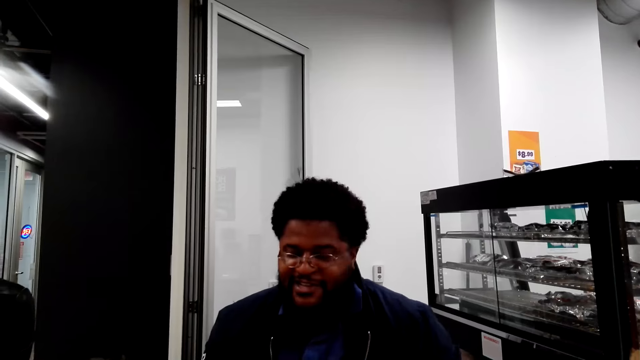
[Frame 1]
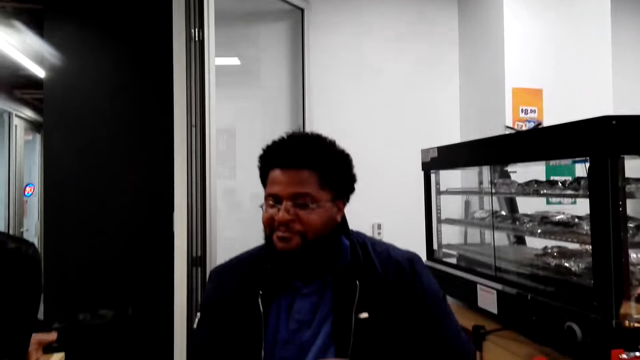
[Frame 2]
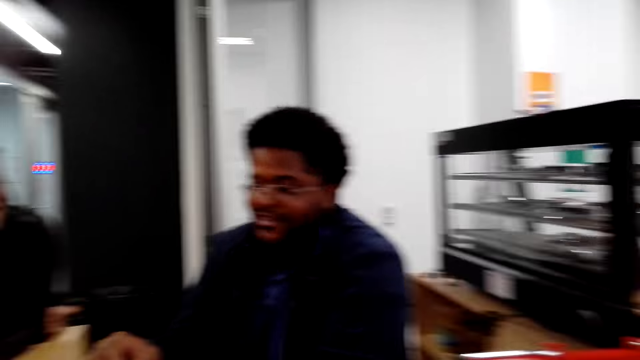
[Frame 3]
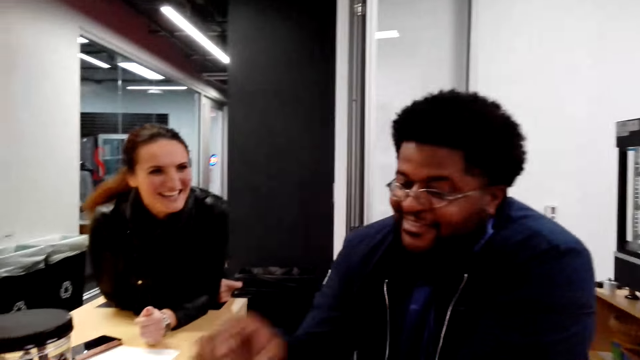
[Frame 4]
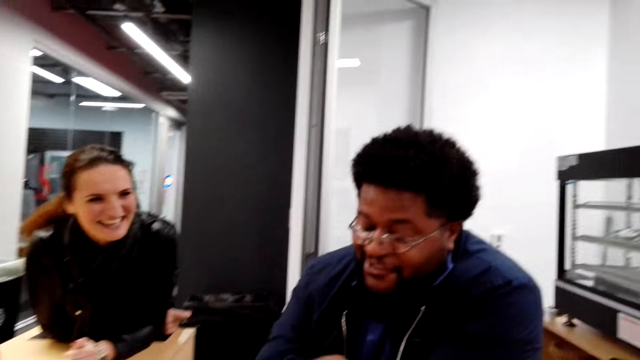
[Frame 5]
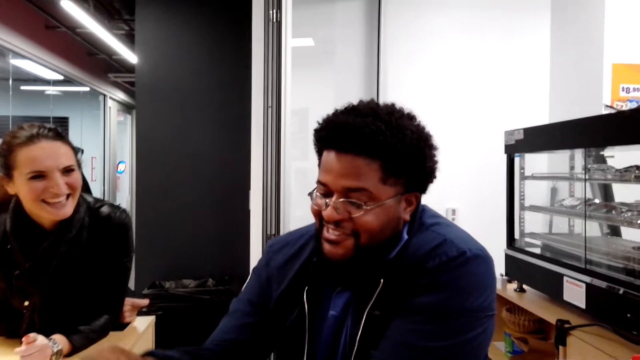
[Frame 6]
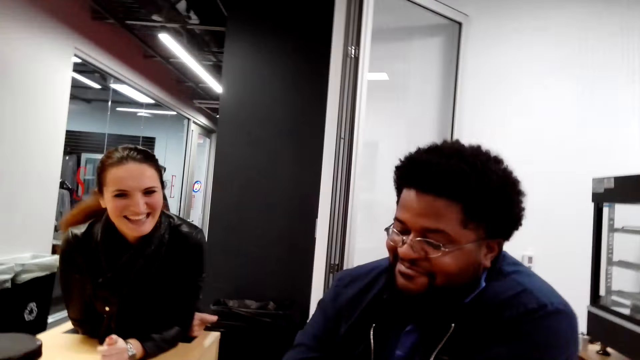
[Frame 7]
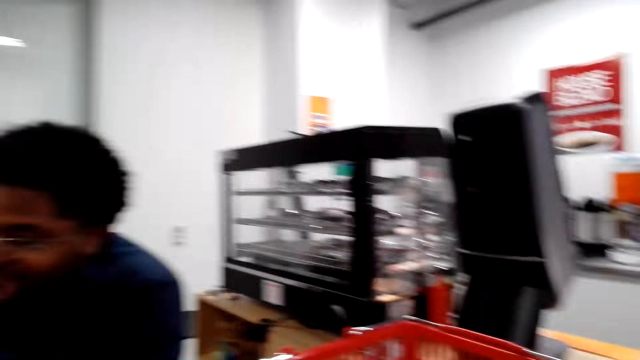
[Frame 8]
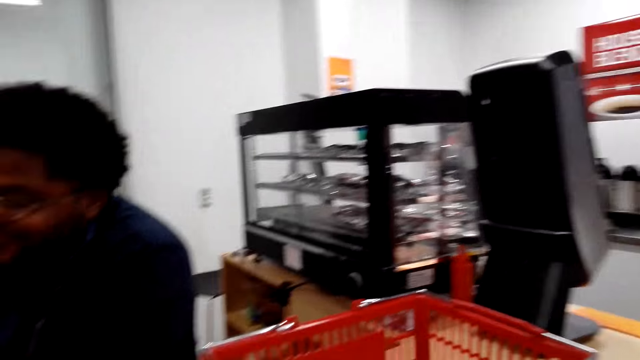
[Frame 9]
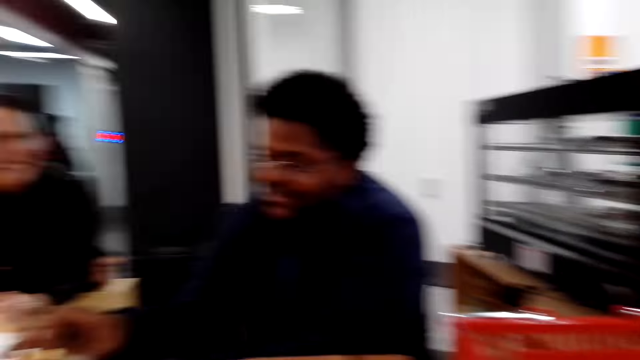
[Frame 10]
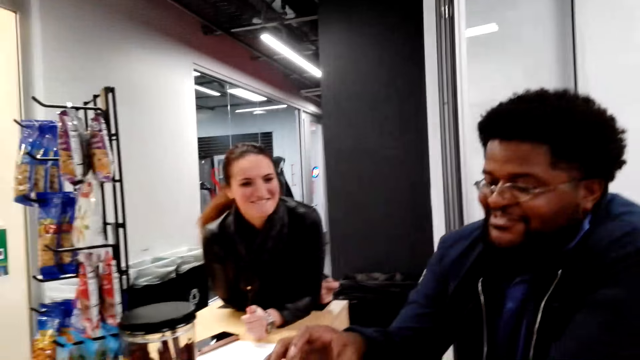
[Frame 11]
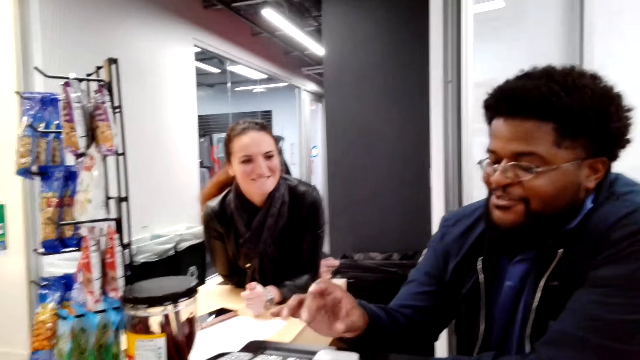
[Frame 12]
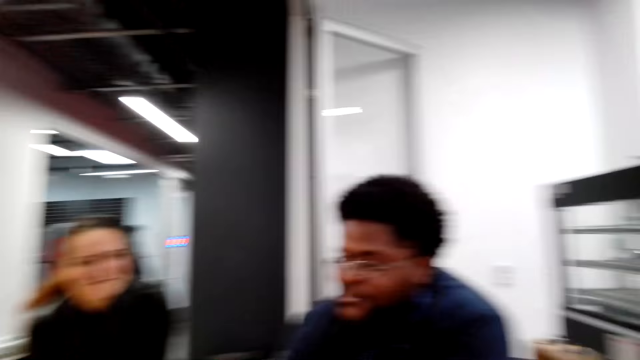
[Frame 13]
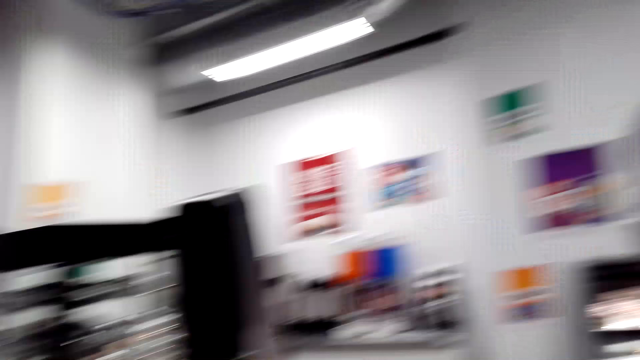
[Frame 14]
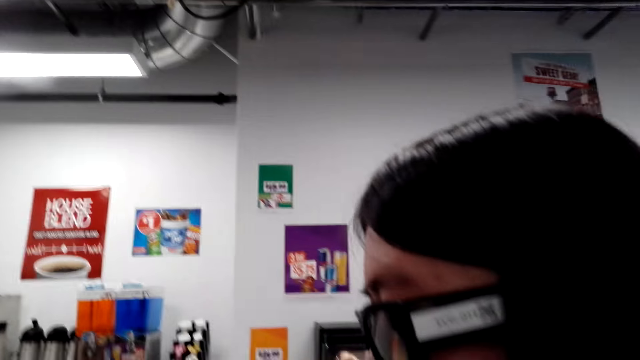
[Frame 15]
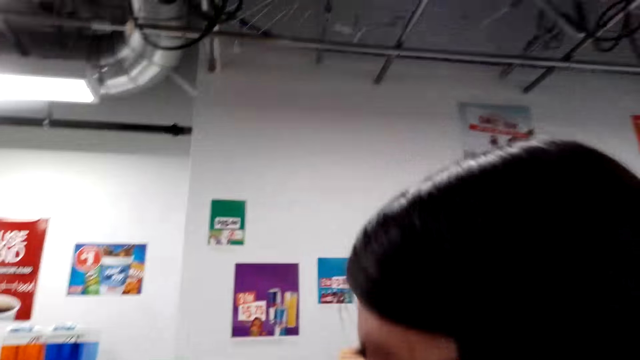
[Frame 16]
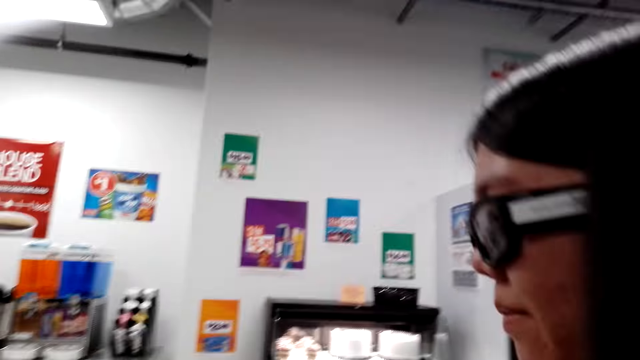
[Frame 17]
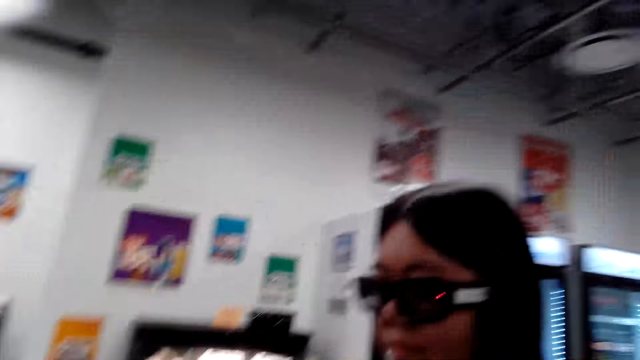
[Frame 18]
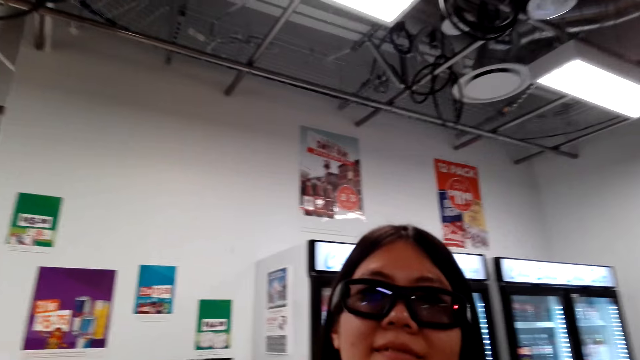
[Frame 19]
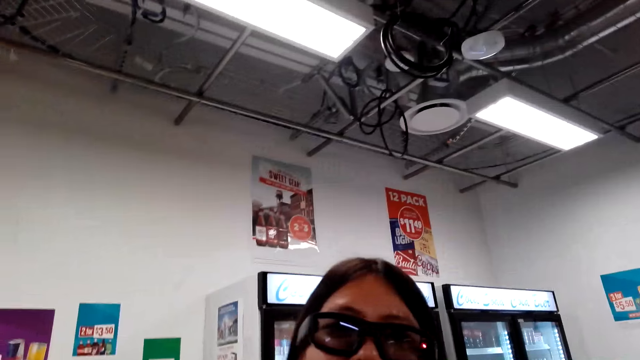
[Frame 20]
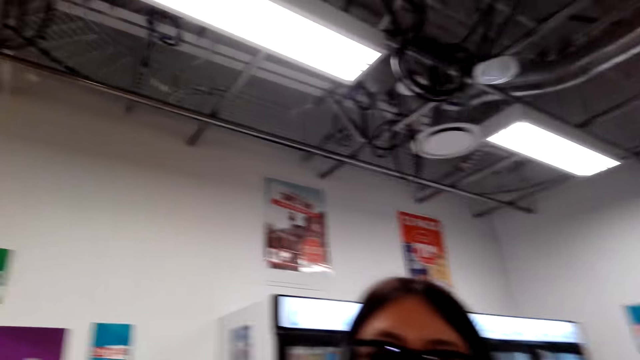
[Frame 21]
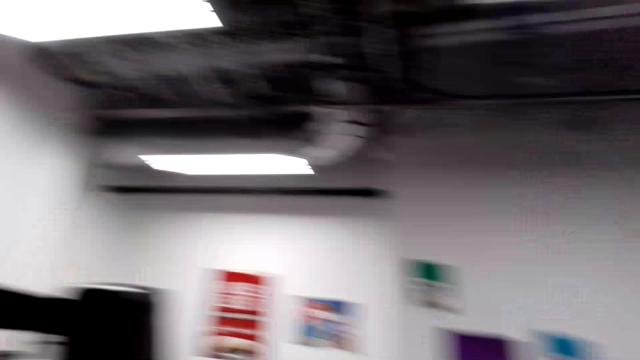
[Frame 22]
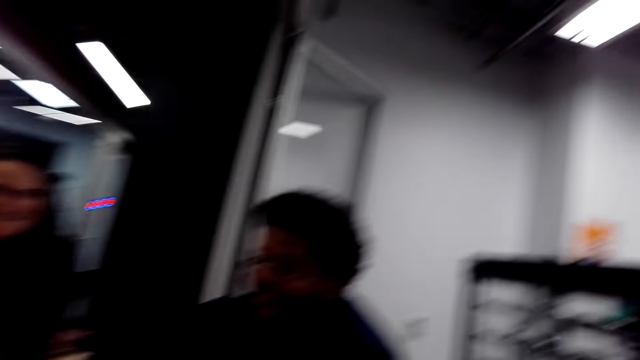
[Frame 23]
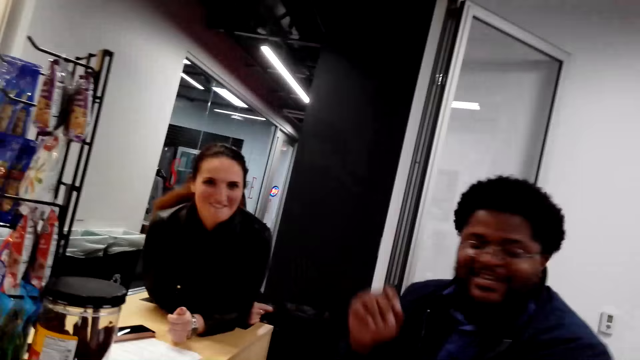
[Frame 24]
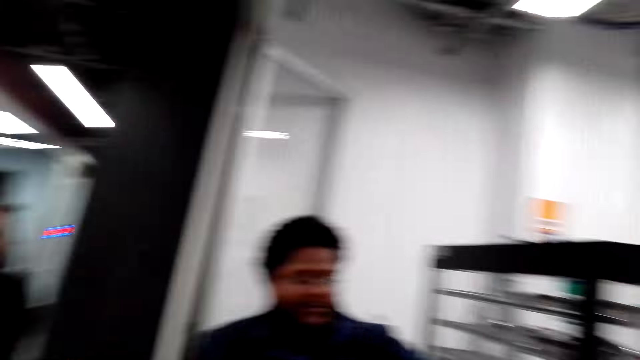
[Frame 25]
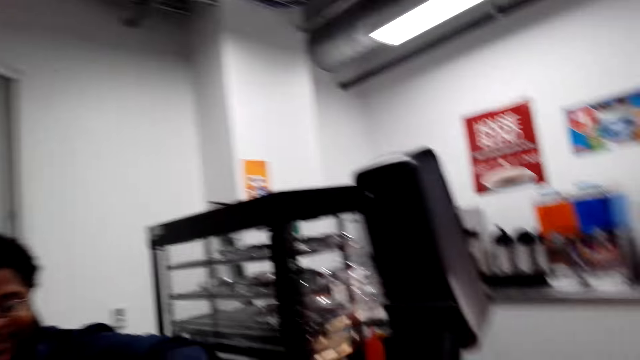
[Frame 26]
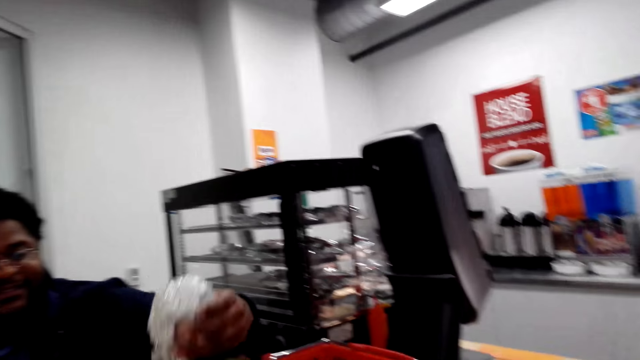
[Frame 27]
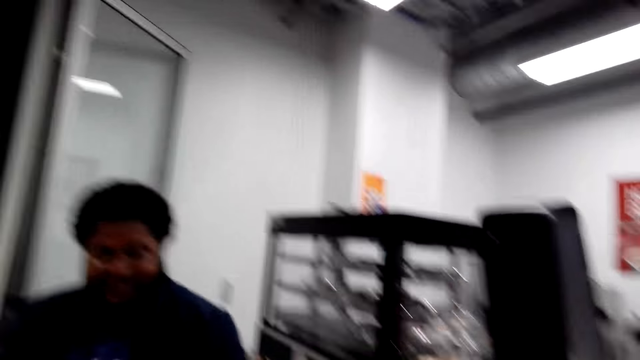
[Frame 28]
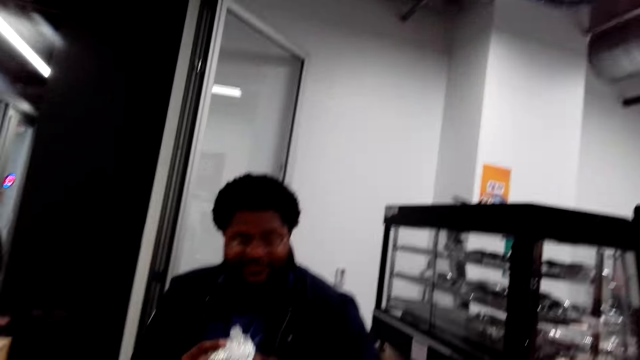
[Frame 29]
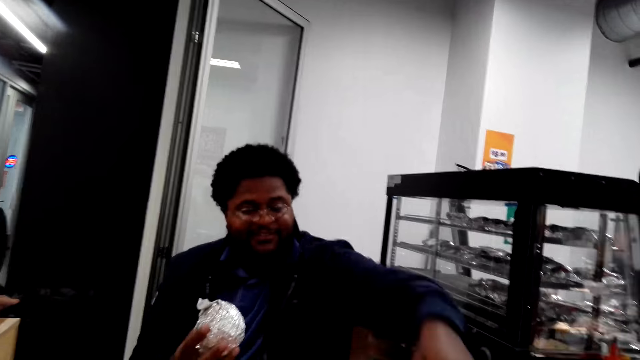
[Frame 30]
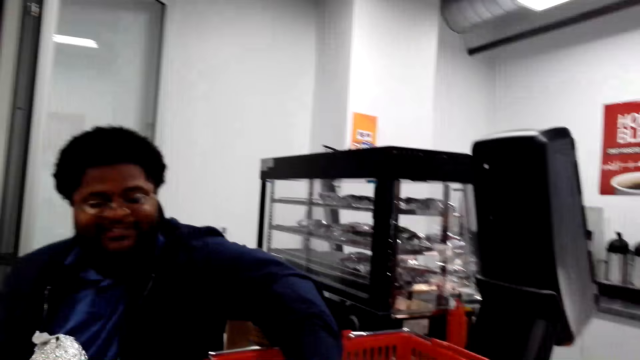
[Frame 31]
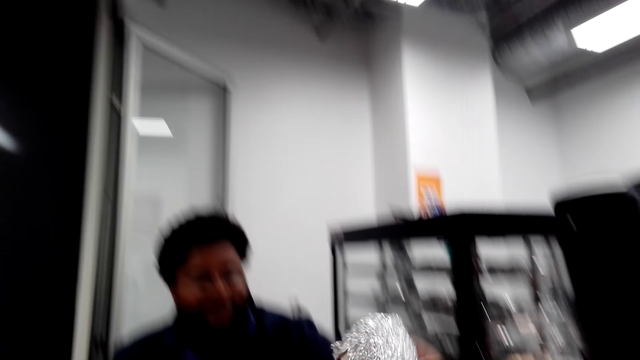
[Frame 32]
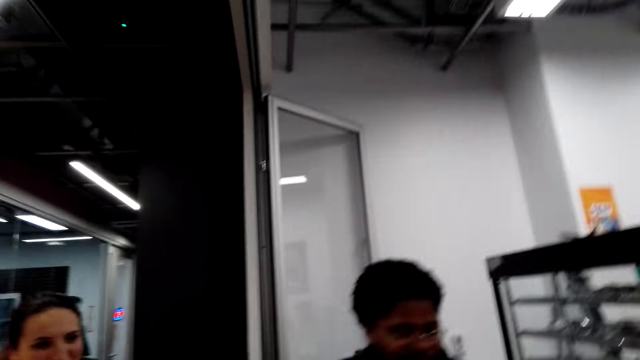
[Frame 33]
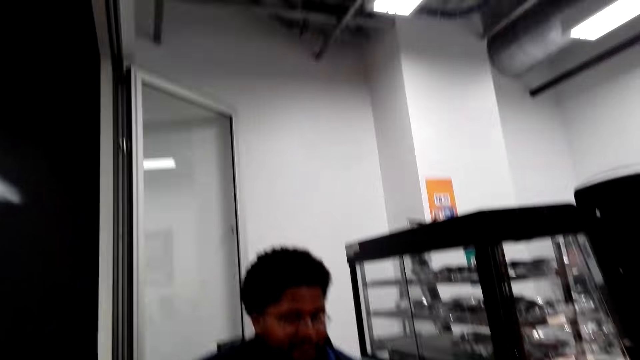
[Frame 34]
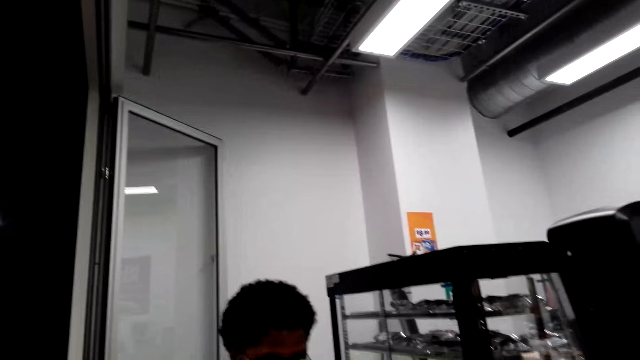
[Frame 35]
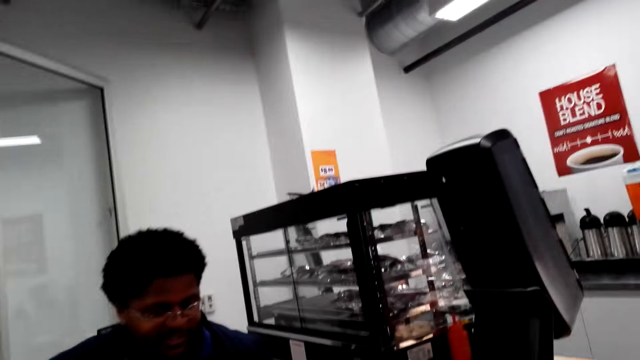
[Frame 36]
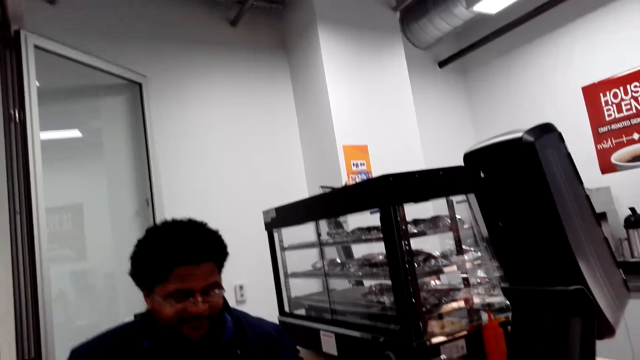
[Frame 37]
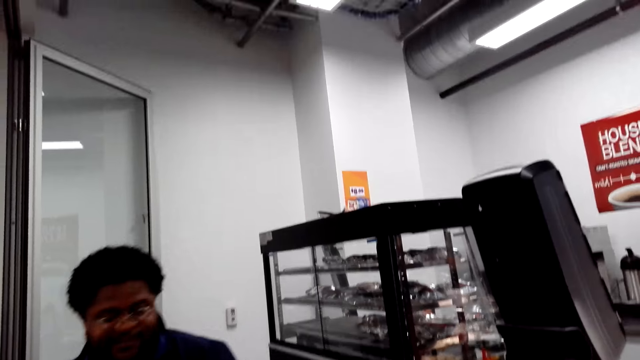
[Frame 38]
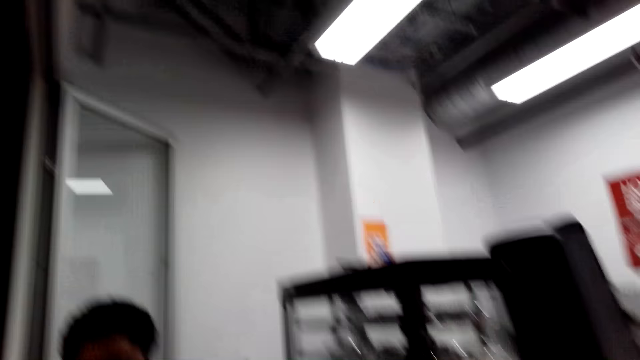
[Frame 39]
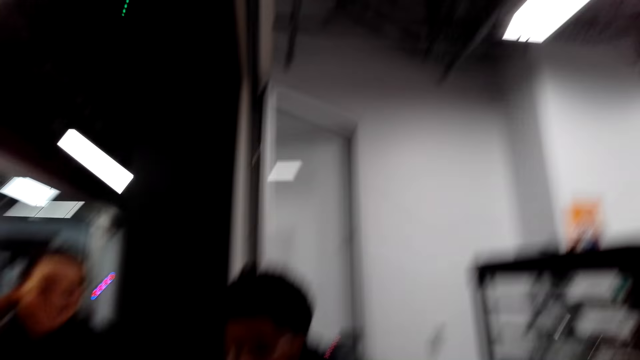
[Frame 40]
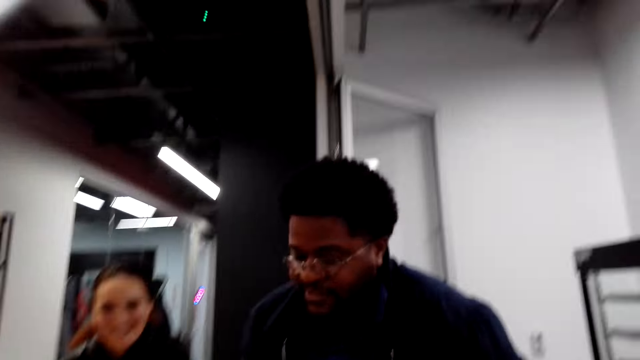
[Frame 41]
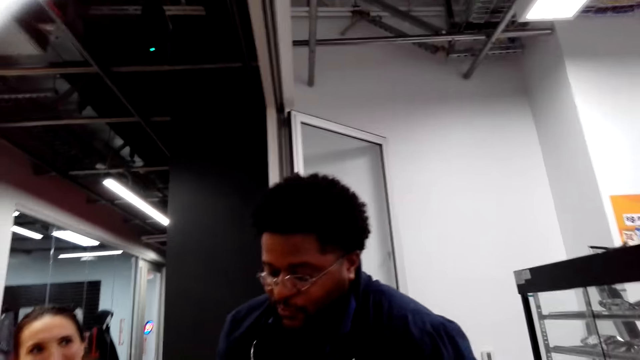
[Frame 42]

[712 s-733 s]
The cashier converses with the camera wearer, a woman and another woman. The camera wearer speaks to the cashier. They look at the cashier. The cashier speaks to the camera wearer. The camera wearer looks at a woman and speaks to the woman. They look around. The woman looks at the camera wearer. The cashier speaks to the camera wearer. The camera wearer looks at the cashier. The cashier speaks to the camera wearer and picks a snack from the shopping basket. The camera wearer speaks to the cashier. The first woman converses with the cashier. The cashier speaks to the camera wearer. The cashier stands up. The camera wearer looks at the cashier. The cashier speaks to the camera wearer.
